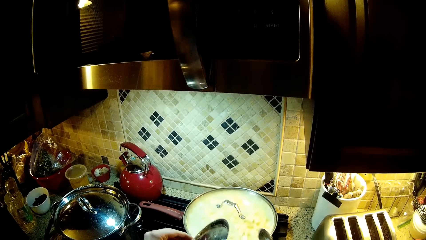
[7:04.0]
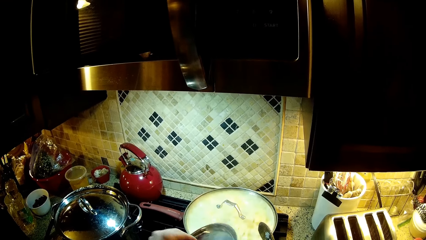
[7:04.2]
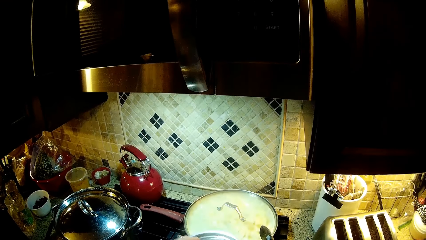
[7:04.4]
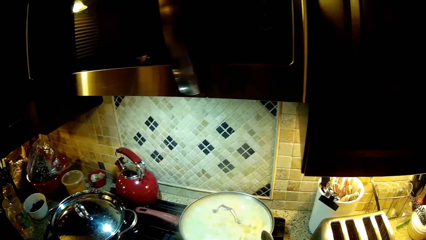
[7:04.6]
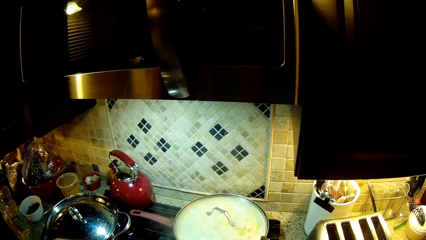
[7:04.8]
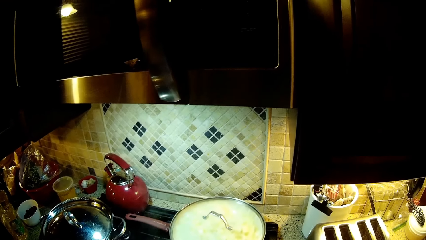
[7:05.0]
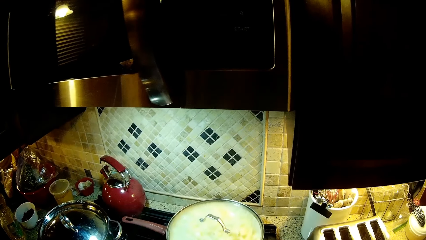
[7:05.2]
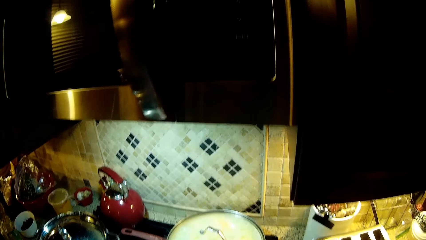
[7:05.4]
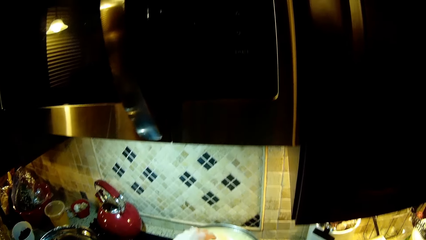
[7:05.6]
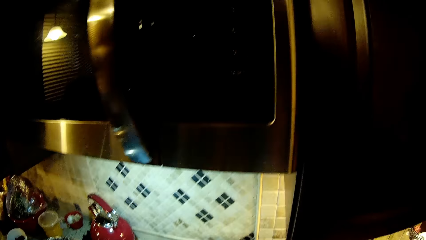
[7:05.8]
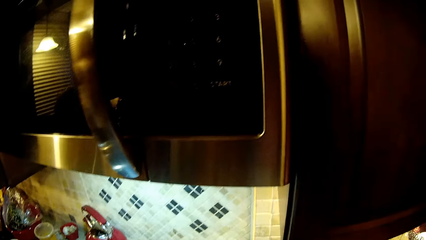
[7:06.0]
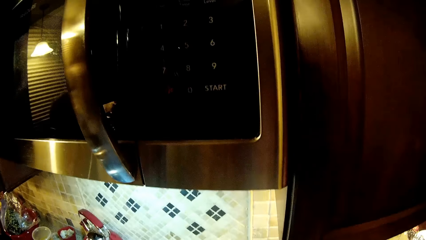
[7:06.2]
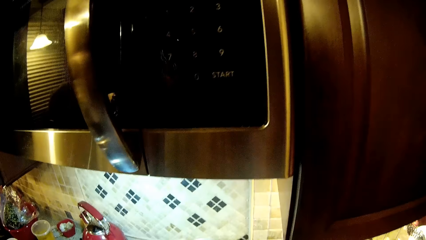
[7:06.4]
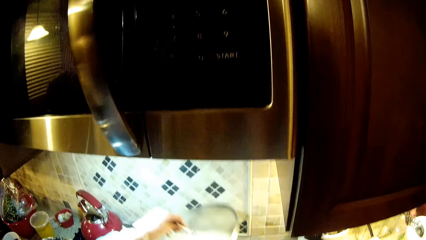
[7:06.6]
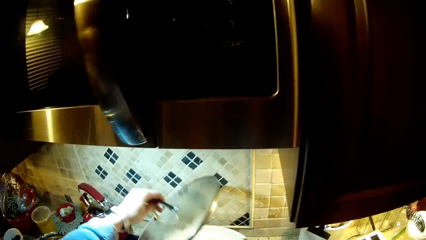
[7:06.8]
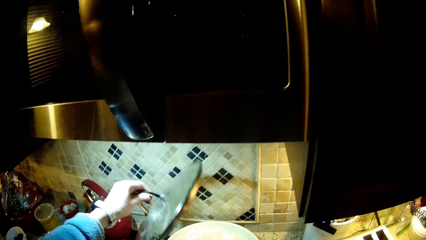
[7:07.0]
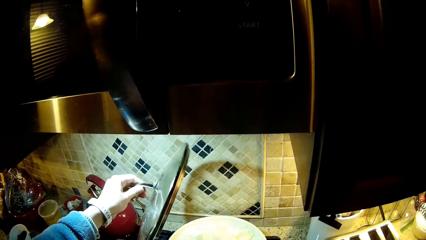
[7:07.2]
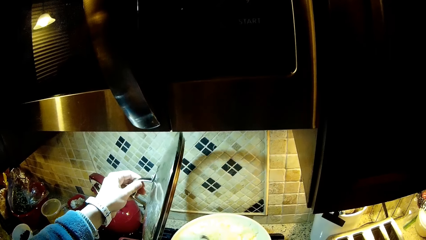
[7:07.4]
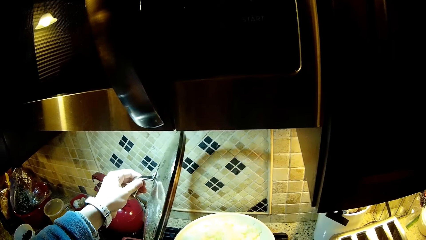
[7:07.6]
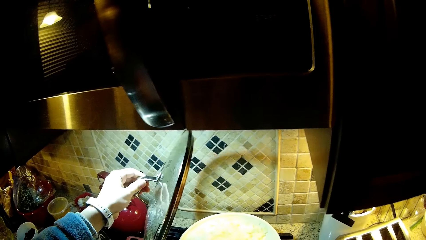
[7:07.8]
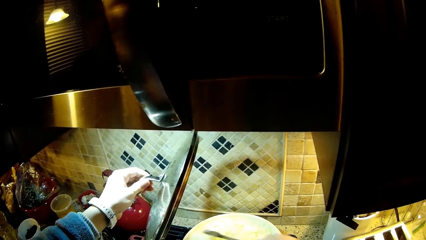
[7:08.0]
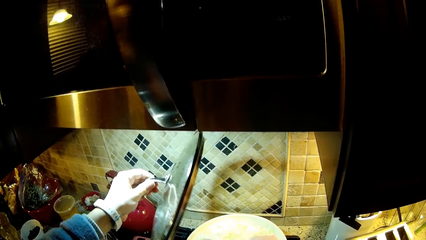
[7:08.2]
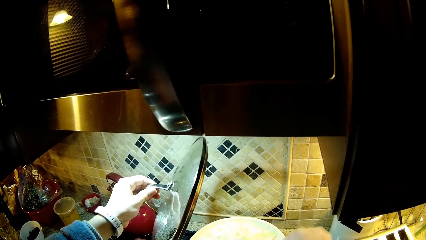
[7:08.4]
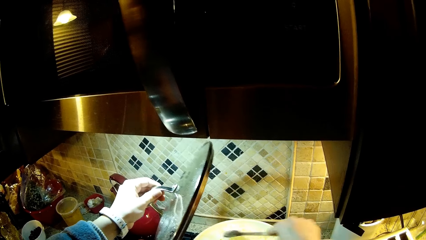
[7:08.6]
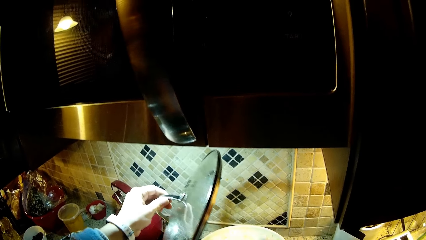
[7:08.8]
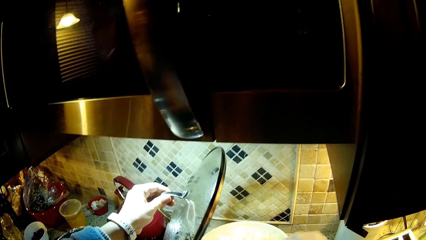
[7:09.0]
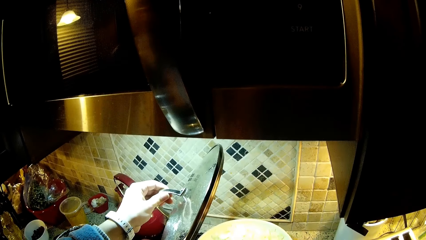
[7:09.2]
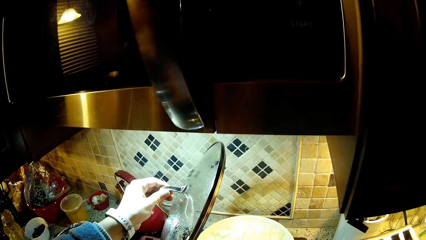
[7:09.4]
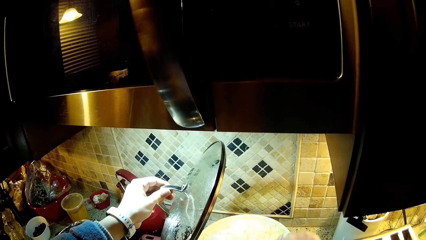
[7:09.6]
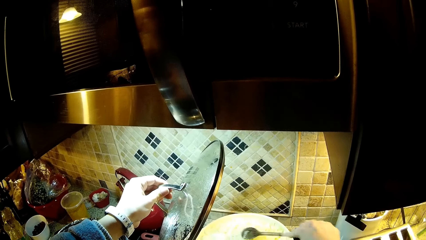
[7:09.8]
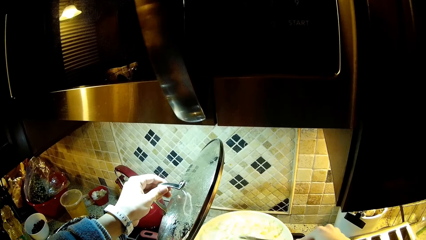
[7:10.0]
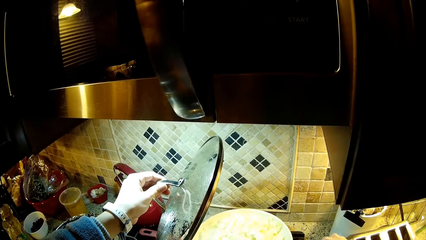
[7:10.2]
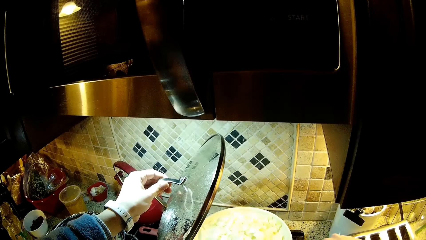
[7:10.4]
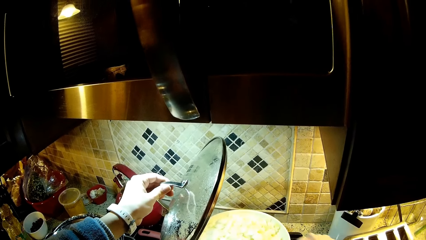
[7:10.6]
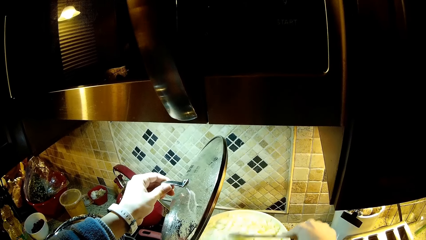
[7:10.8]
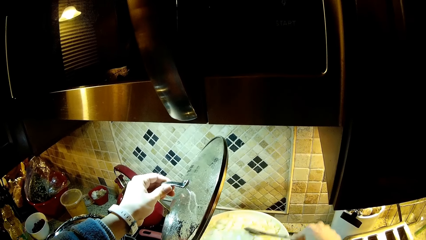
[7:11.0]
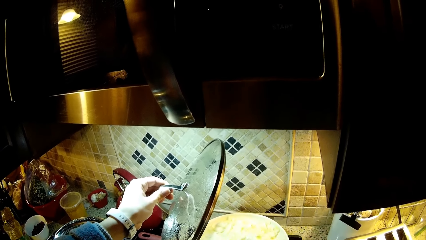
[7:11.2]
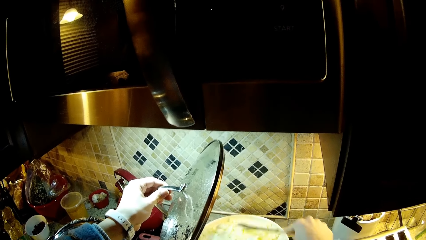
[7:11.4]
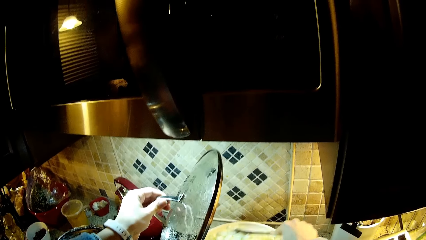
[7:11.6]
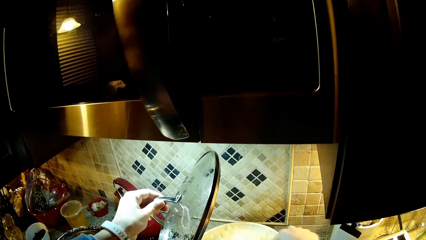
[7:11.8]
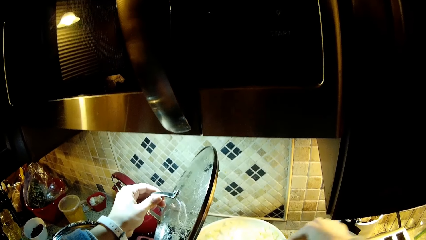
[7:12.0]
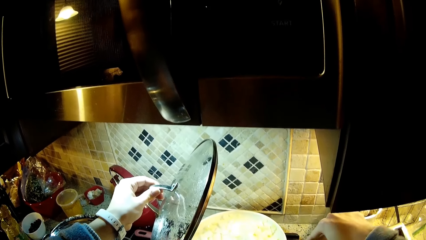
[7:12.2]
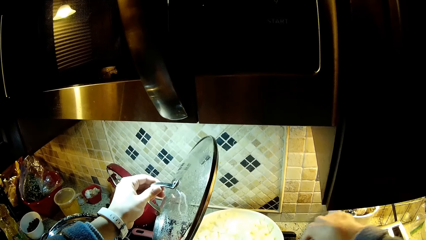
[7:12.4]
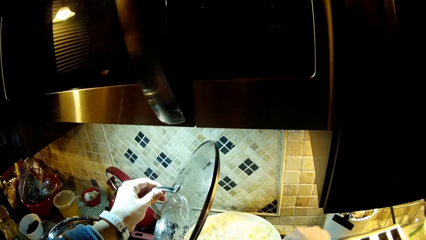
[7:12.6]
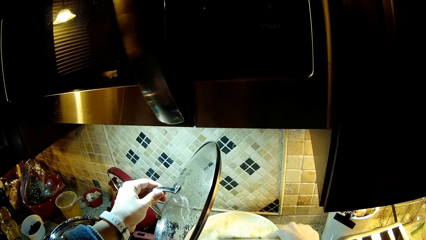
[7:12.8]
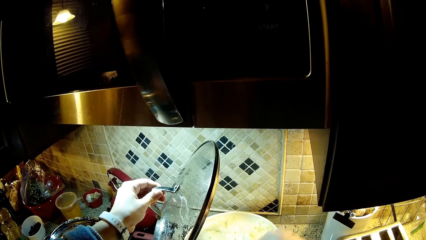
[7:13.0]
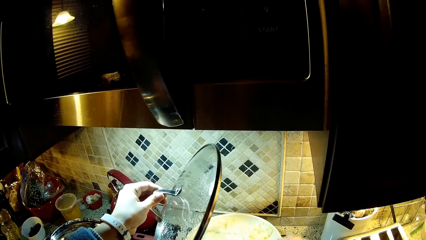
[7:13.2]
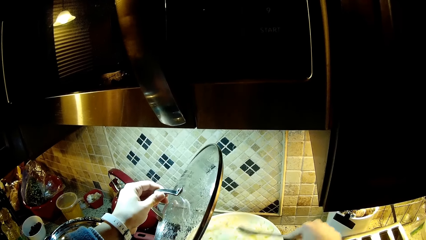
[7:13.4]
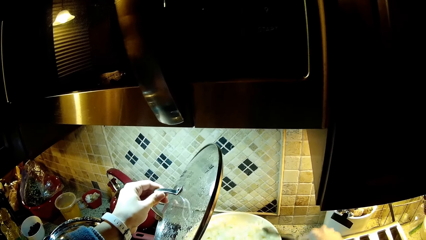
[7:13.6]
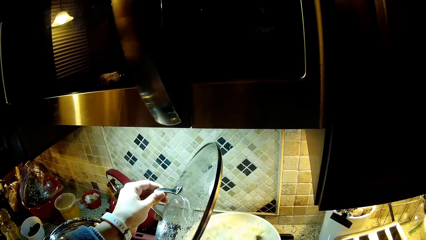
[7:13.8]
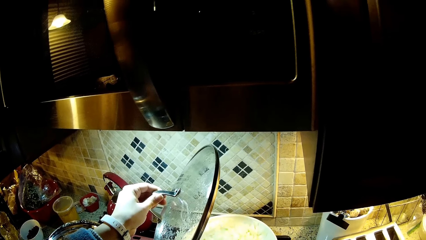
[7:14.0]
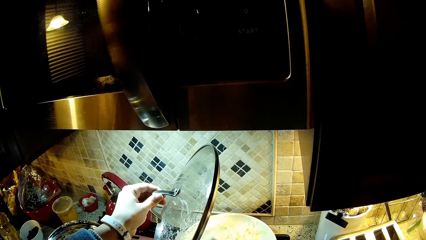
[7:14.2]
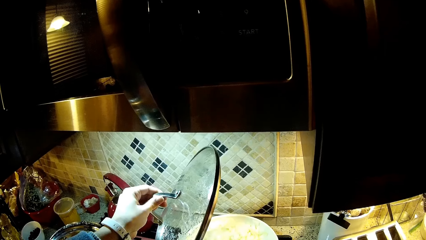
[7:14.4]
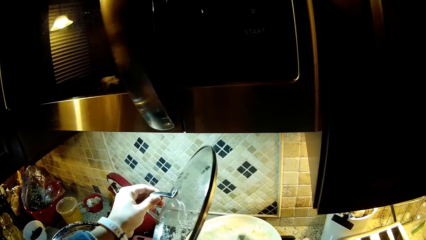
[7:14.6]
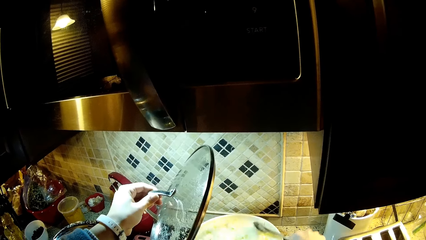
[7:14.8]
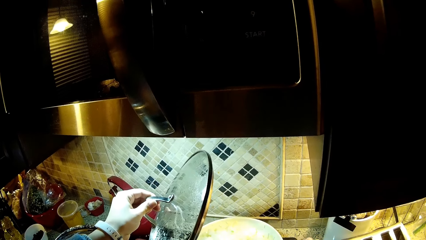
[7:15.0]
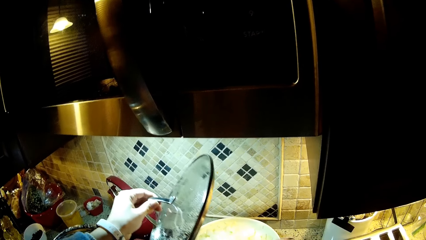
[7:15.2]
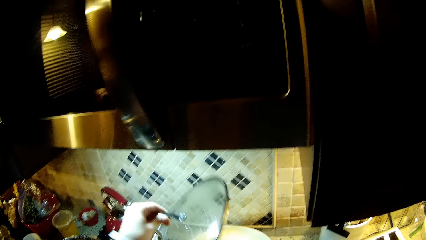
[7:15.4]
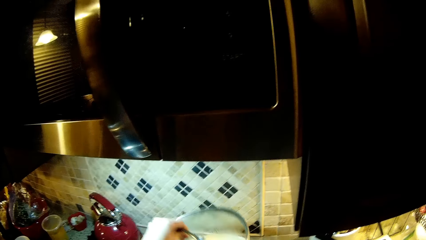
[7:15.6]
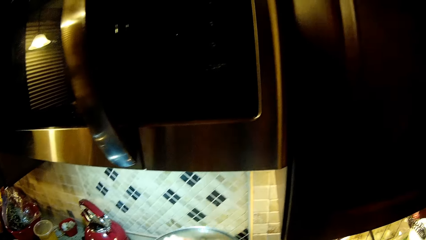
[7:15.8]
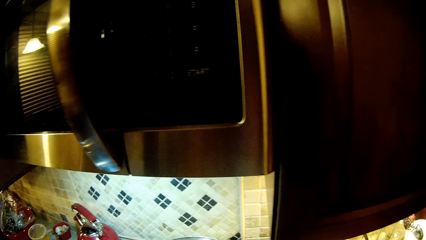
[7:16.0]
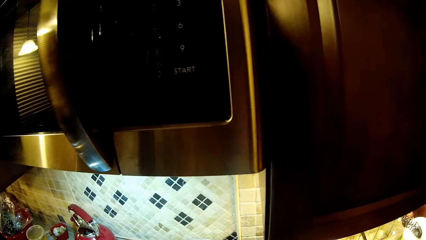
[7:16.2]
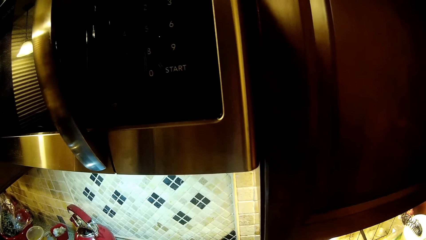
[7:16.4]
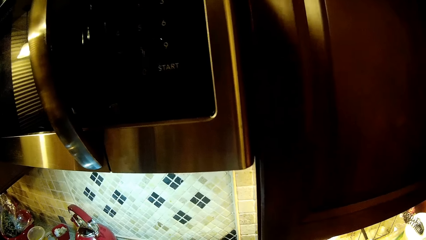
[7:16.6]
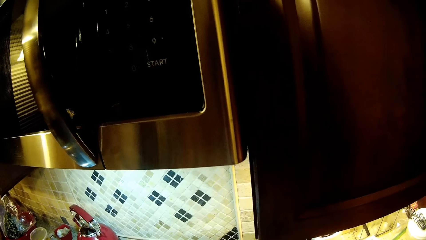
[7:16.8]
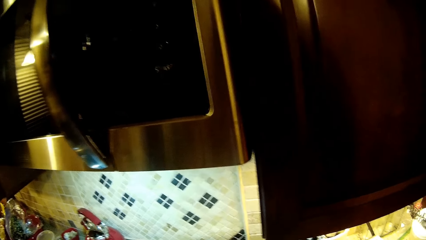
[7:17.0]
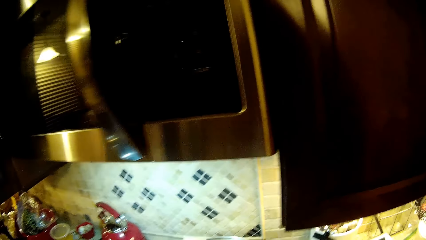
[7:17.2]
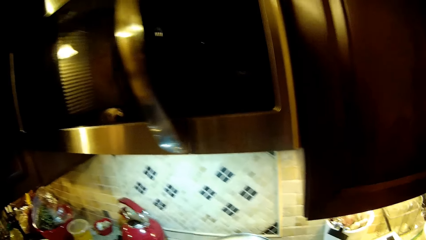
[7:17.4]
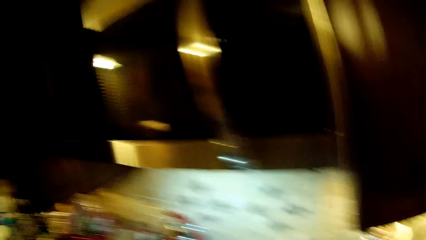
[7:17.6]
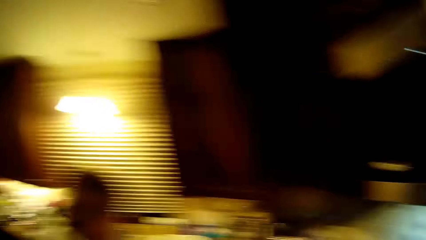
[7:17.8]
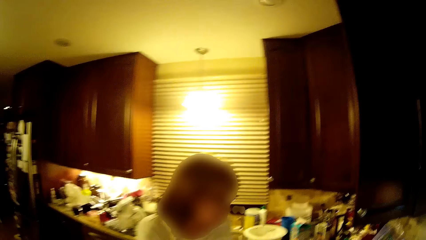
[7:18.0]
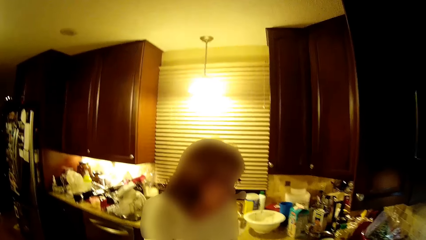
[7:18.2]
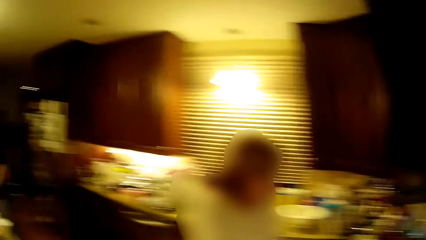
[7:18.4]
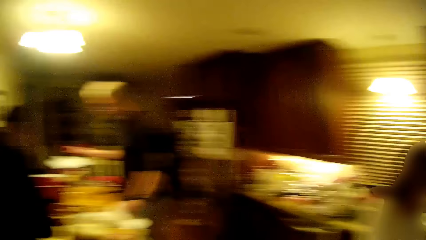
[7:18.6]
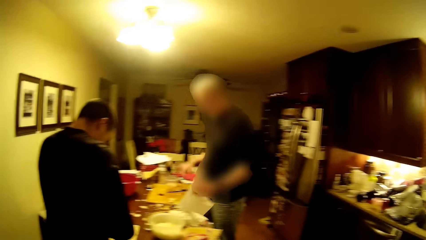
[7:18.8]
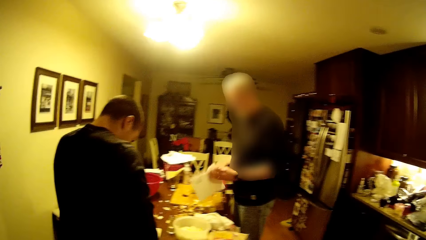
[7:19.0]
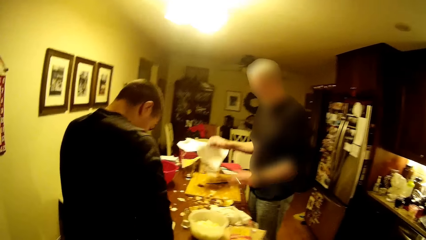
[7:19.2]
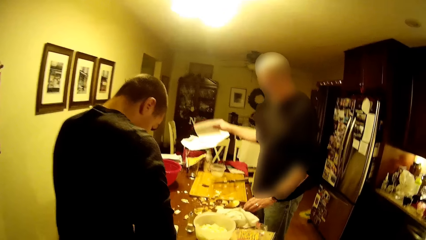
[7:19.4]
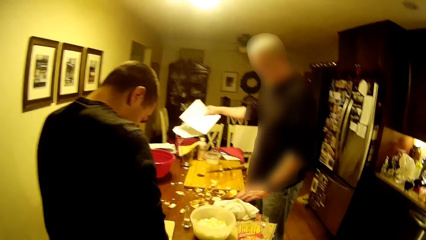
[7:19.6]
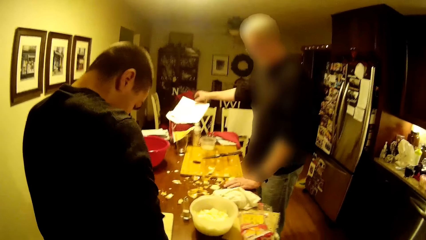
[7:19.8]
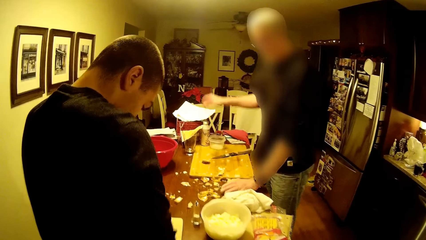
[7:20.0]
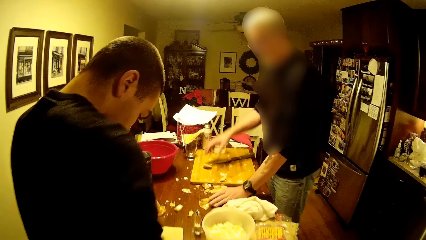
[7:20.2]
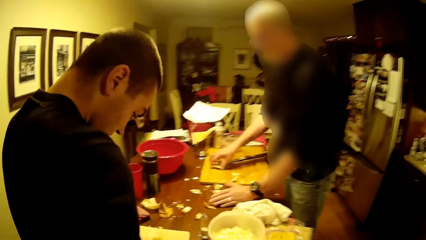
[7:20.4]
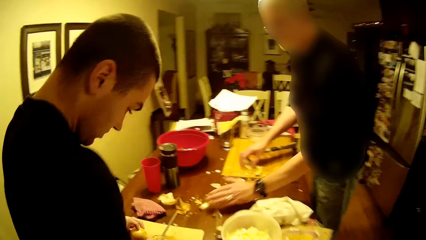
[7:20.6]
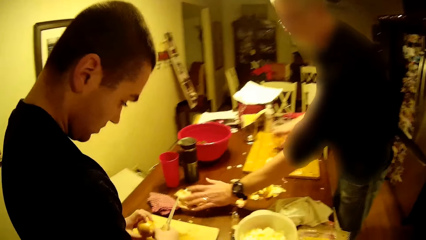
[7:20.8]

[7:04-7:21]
The camera wearer holds the spoon. They remove the lid. They hold the lid. They mix the food. They close the cooking pot. They walk toward the table. A man moves the paper.
